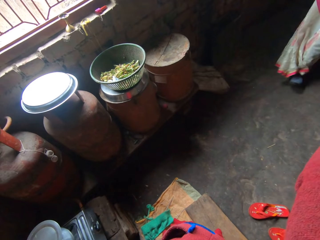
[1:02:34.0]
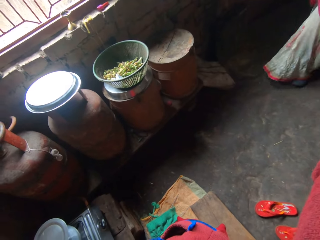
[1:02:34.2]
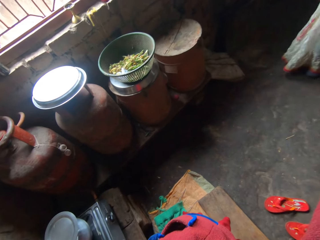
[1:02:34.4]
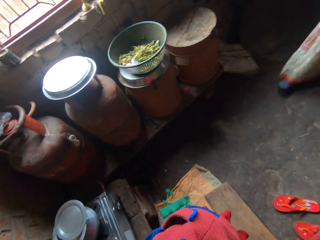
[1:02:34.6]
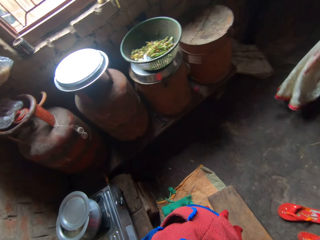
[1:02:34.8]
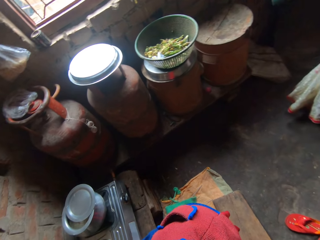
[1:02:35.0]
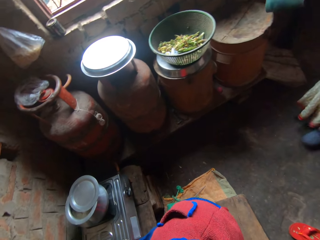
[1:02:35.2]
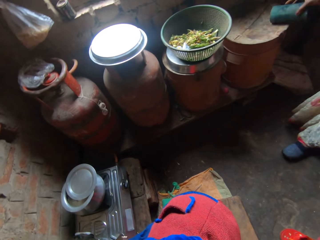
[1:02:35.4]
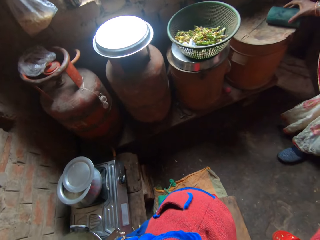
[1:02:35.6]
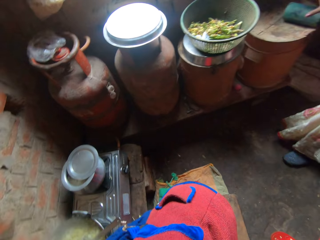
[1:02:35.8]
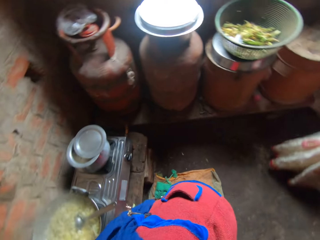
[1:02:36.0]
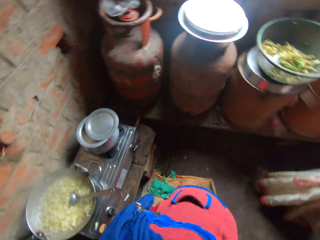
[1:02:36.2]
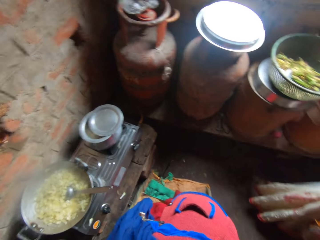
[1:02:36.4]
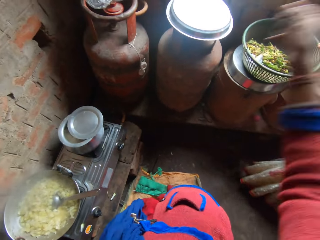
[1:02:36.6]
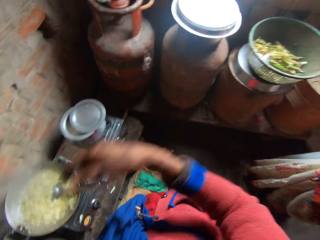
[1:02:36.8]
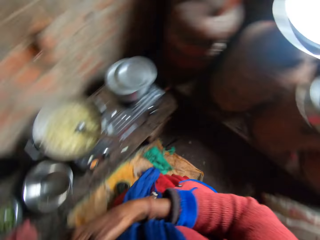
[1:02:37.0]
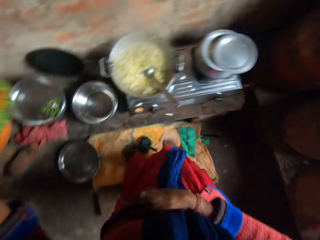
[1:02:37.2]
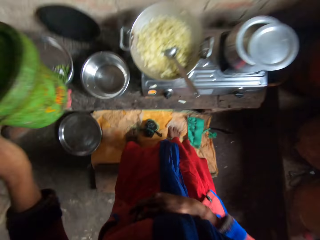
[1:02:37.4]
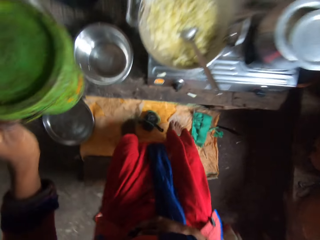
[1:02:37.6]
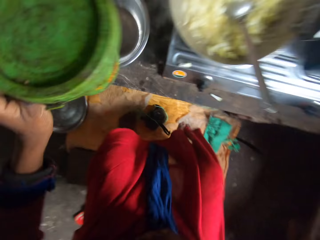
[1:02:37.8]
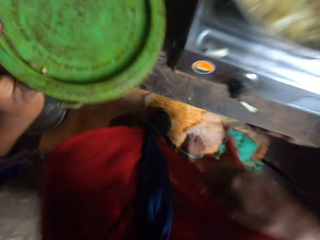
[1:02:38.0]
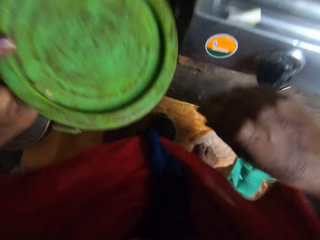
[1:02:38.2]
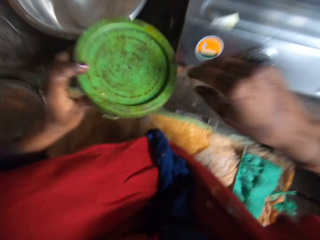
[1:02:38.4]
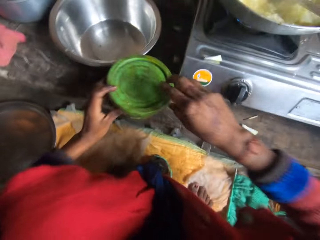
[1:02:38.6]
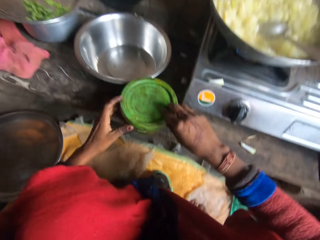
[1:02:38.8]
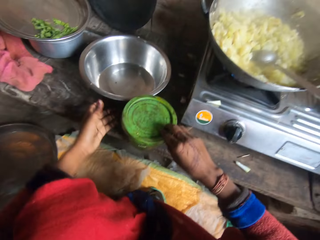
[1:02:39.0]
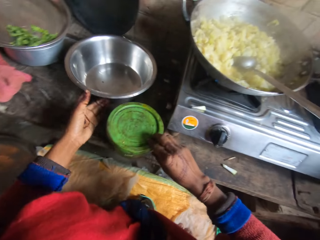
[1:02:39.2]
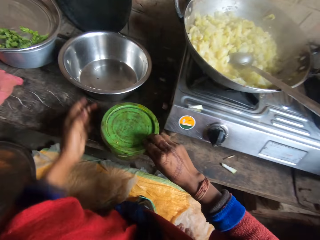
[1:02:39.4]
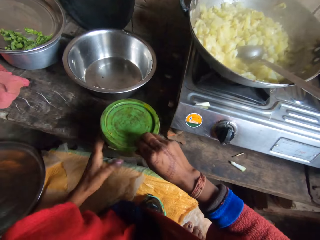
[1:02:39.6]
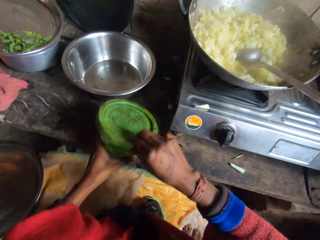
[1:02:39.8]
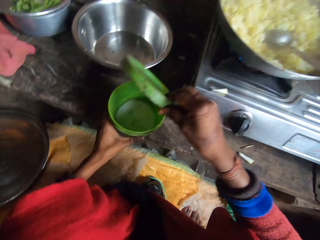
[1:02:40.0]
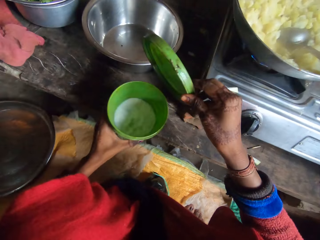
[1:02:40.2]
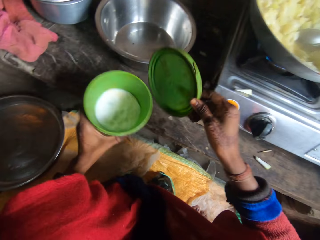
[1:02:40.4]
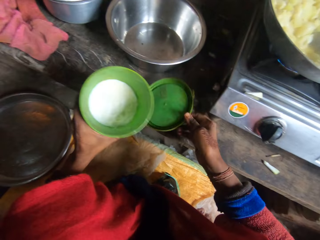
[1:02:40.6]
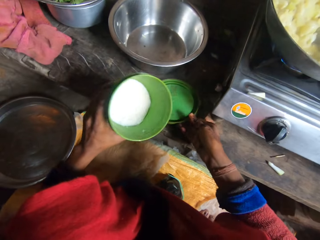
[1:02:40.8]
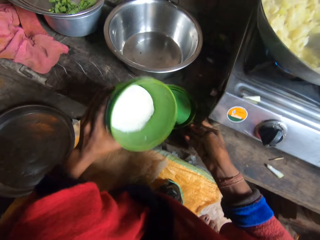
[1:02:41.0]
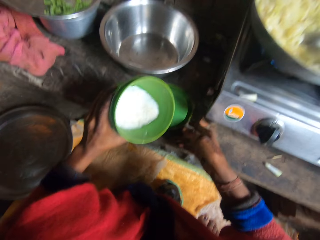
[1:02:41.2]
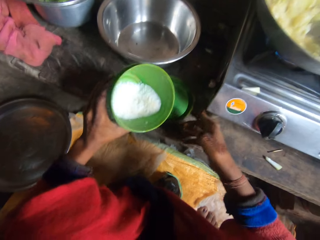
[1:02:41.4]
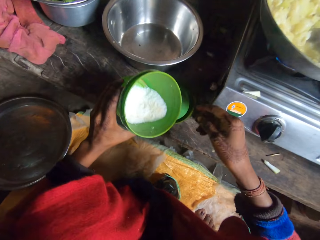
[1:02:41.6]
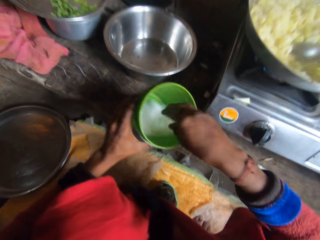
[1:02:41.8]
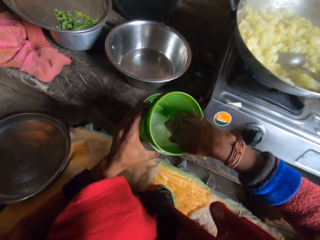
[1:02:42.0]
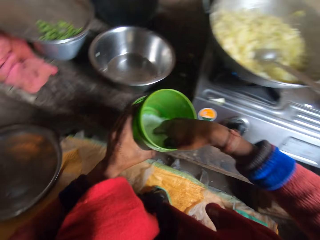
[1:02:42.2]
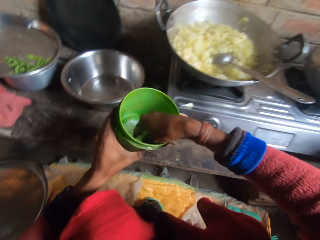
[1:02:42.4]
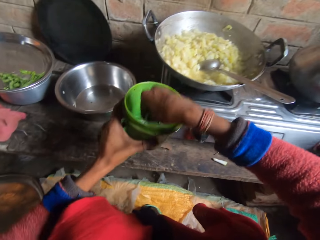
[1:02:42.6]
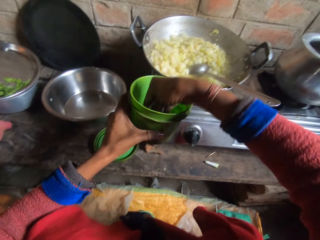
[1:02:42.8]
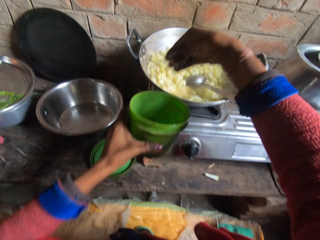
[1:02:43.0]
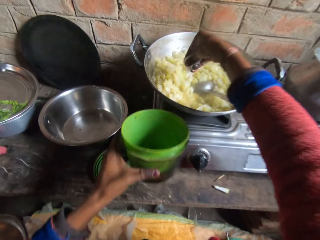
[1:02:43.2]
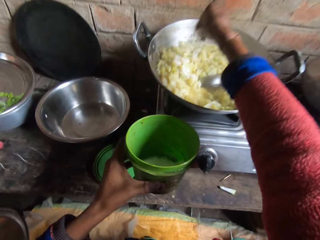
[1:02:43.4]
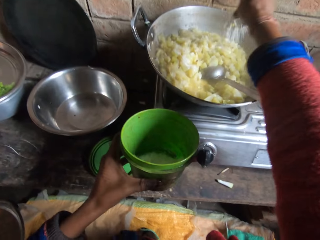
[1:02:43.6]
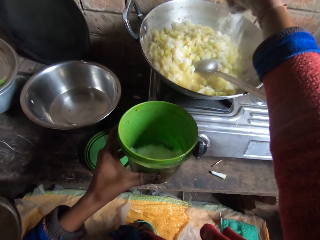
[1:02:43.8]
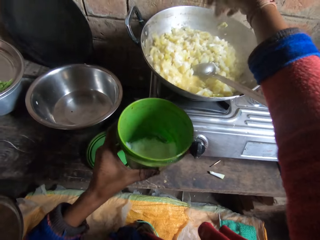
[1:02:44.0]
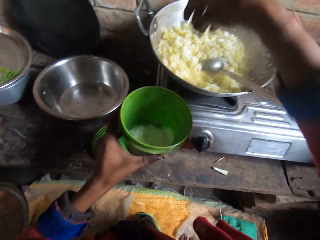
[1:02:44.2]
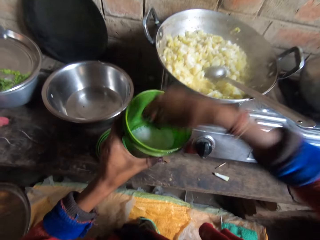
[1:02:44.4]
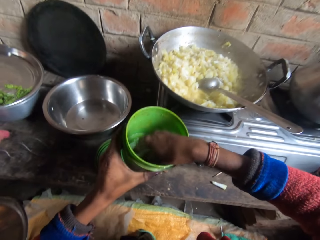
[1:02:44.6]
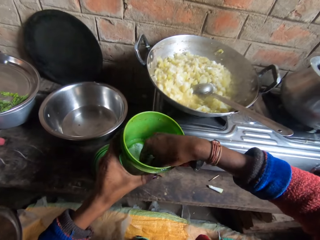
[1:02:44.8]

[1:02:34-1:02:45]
A person walks in. The person places a pouch on the metal bucket. The camera wearer drops the plastic bowl on the table. They move the metal bowl on the cabinet. They open the plastic bowl cover. They drop the plastic bowl cover on the kitchen table. They shake the plastic bowl. They take some salt from the plastic bowl. They put some salt in the rice.

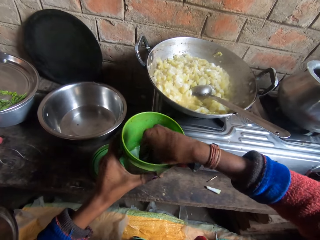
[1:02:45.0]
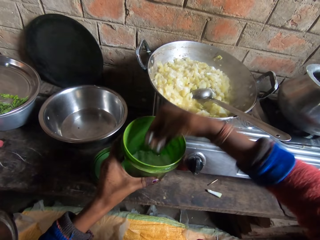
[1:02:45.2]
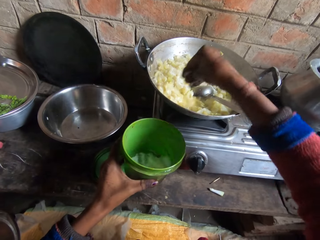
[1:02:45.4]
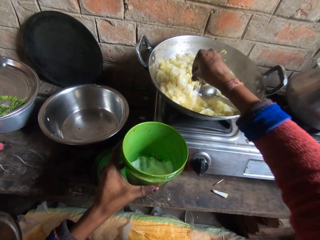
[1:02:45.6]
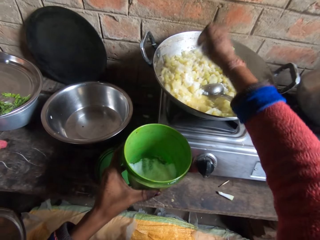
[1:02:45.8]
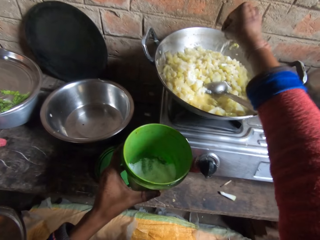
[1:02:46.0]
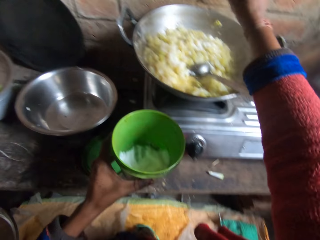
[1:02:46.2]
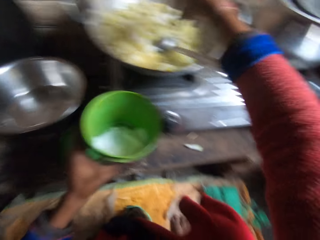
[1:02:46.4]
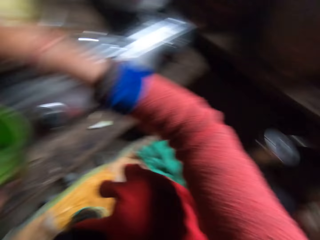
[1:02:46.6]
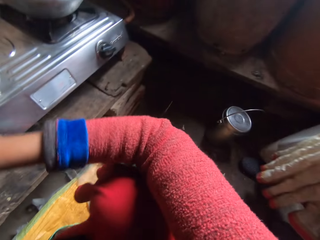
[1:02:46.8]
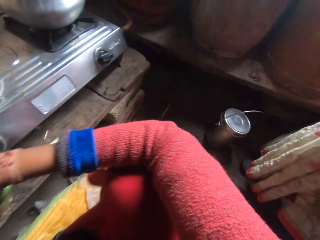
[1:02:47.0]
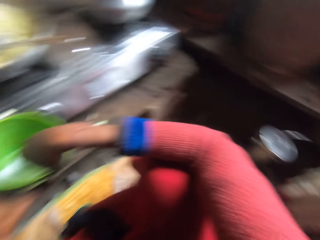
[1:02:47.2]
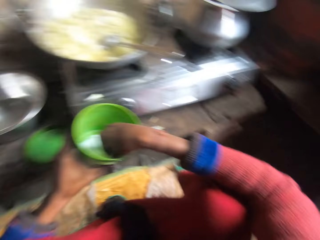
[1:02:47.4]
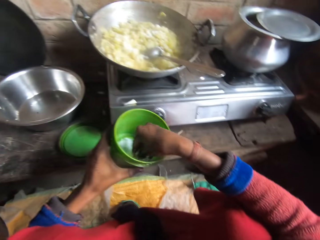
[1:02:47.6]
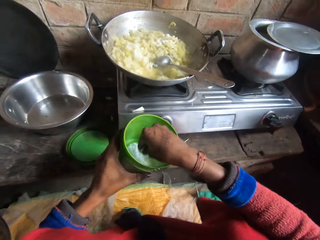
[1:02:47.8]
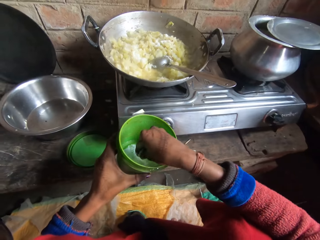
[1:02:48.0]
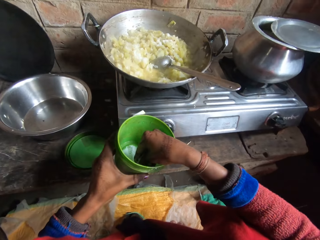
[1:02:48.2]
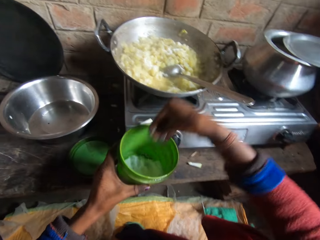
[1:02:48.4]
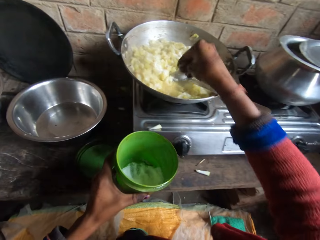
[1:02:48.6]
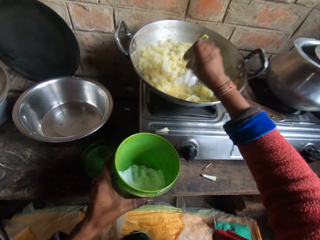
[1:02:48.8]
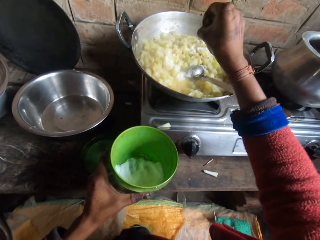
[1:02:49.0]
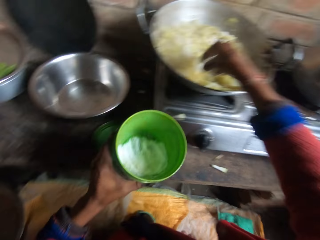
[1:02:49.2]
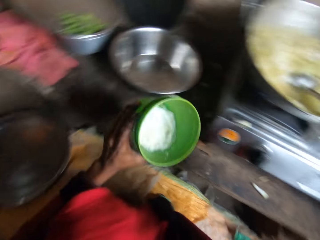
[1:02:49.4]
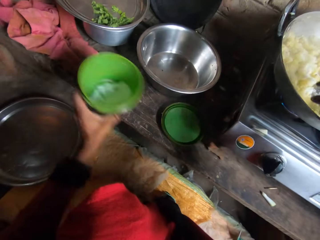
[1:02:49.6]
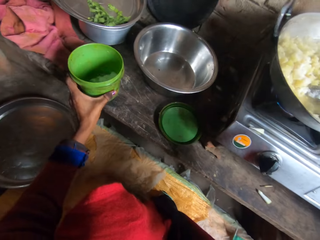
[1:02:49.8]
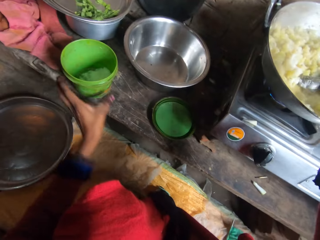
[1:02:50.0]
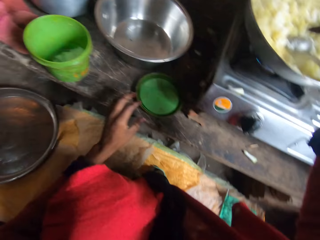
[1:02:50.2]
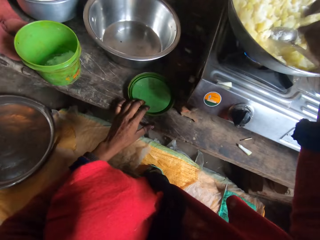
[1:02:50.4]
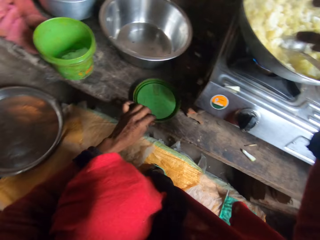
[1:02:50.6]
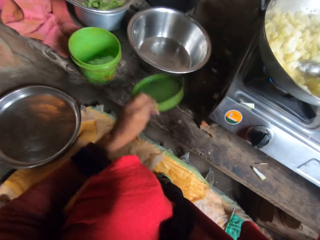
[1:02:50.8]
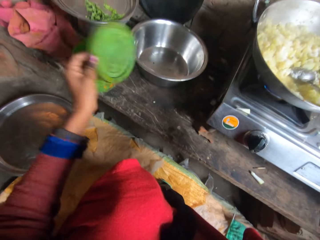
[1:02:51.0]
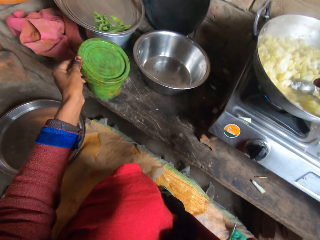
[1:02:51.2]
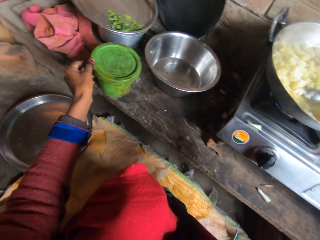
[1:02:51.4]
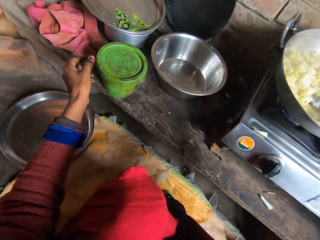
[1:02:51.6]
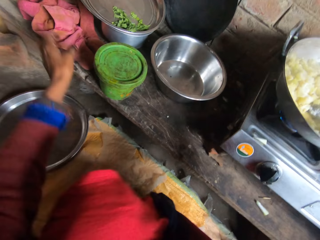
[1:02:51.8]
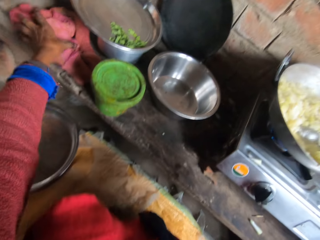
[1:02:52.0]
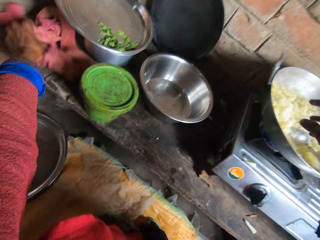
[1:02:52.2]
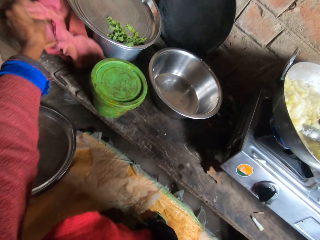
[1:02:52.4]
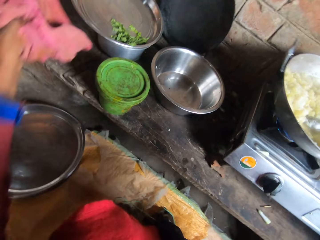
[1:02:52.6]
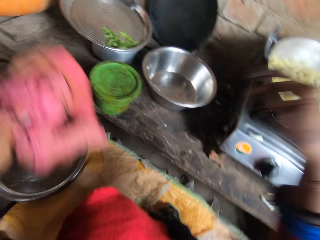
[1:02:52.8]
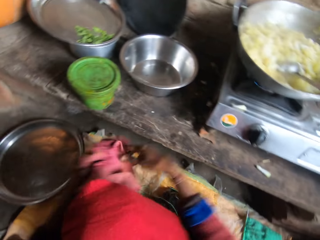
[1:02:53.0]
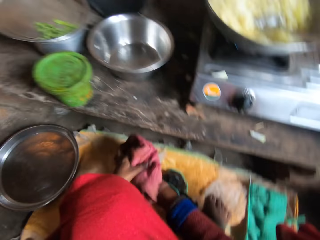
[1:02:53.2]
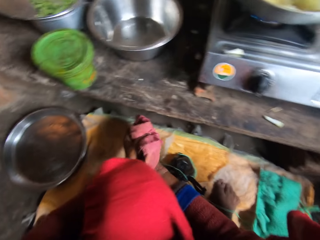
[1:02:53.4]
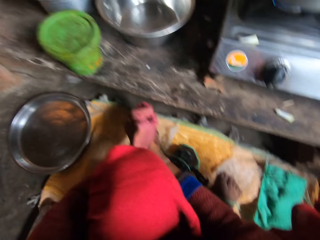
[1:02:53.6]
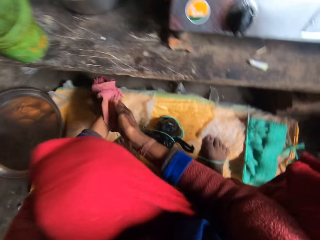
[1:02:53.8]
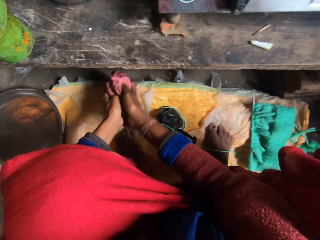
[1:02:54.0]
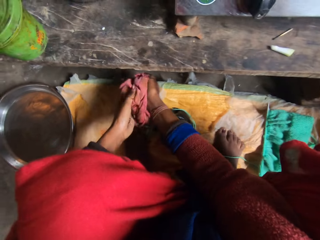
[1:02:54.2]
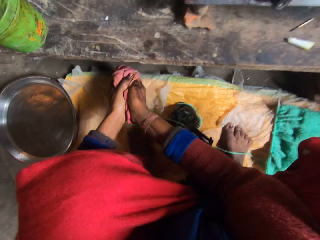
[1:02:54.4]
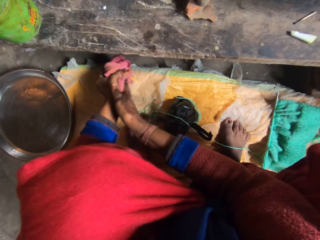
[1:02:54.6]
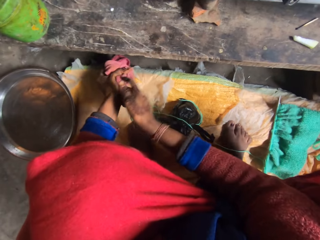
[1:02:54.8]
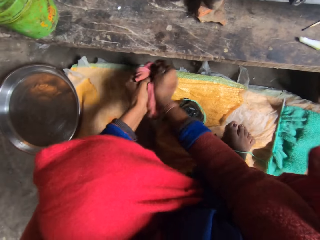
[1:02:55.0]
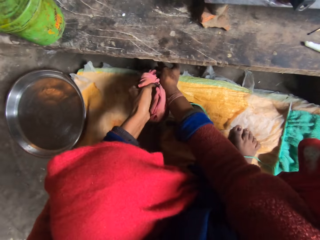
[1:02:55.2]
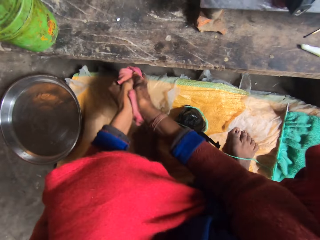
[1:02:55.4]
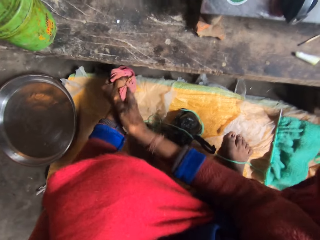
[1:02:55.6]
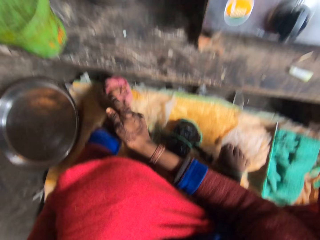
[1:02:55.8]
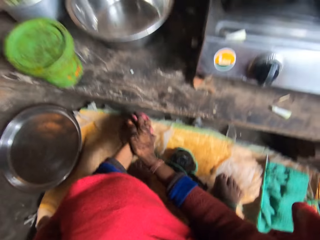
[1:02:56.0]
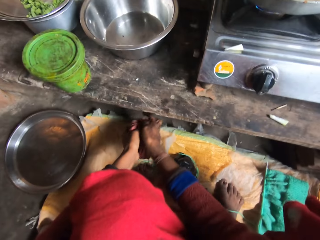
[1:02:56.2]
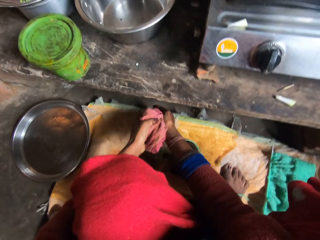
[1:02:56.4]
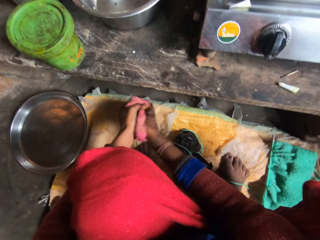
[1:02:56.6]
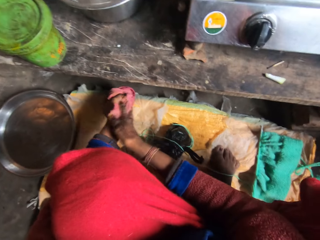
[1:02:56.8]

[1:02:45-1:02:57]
The camera wearer takes some salt from the plastic bowl. She puts some salt in the rice. The person stands beside the camera wearer. The camera wearer takes some salt from the plastic bowl. She puts some salt in the rice. She drops the bowl on the kitchen table. She picks up the plastic bowl cover from the kitchen table. She covers the plastic bowl on the table. She picks up a napkin from the kitchen table. She cleans her hand with the napkin.
